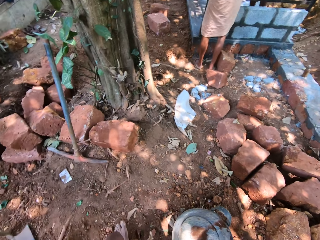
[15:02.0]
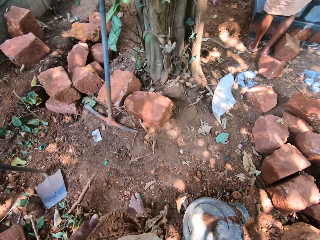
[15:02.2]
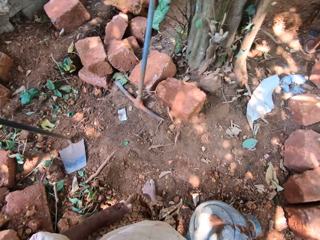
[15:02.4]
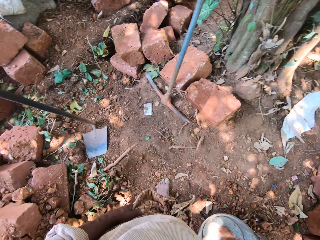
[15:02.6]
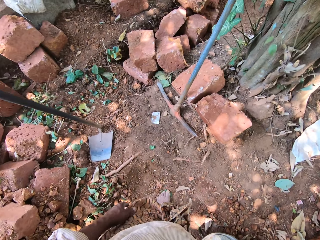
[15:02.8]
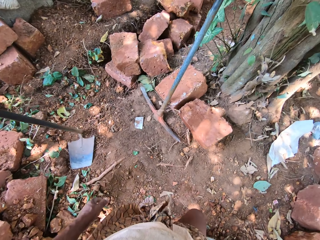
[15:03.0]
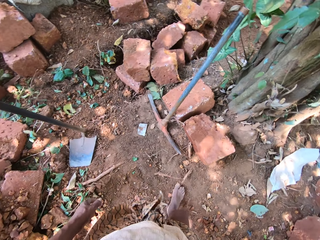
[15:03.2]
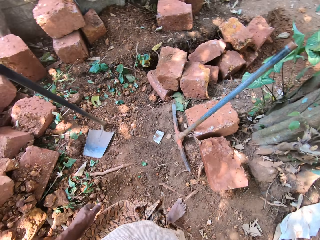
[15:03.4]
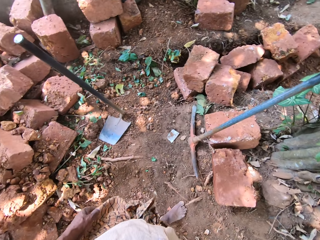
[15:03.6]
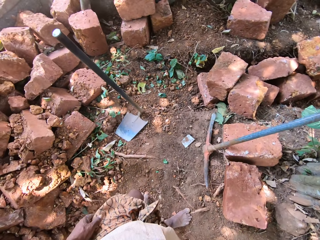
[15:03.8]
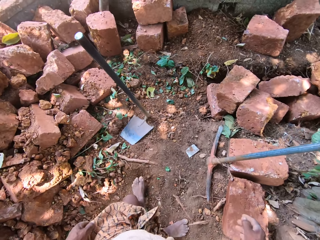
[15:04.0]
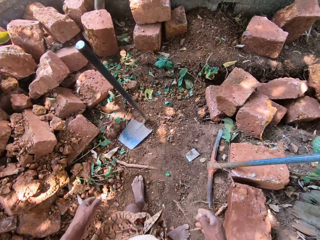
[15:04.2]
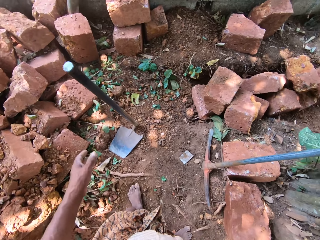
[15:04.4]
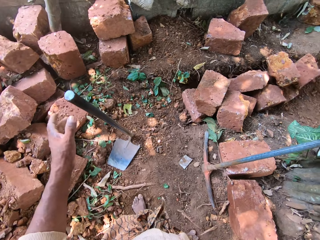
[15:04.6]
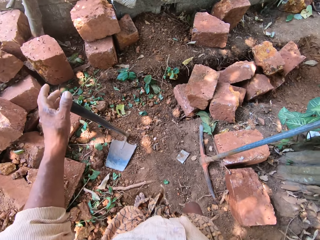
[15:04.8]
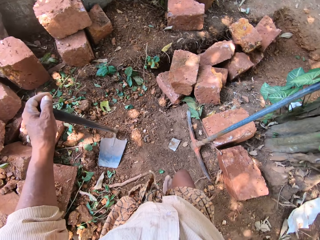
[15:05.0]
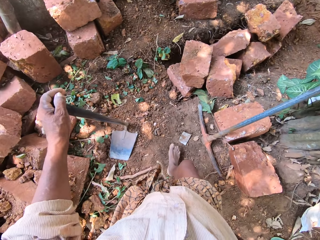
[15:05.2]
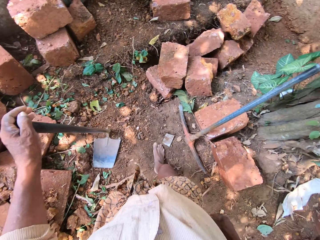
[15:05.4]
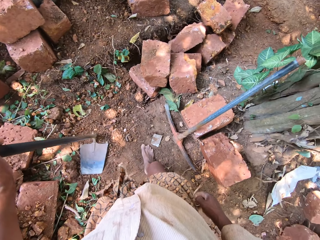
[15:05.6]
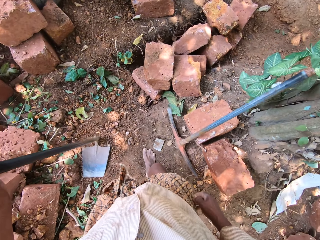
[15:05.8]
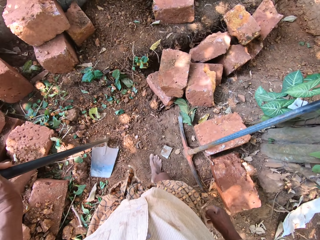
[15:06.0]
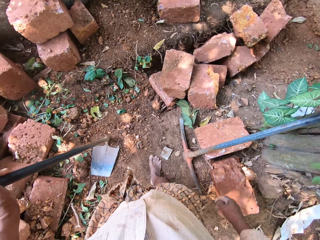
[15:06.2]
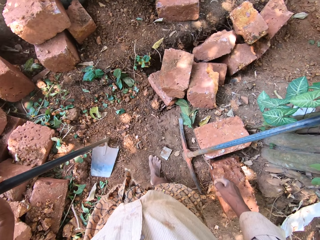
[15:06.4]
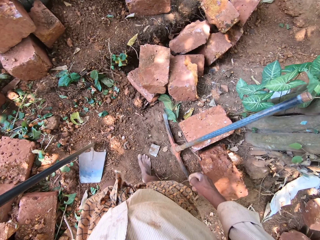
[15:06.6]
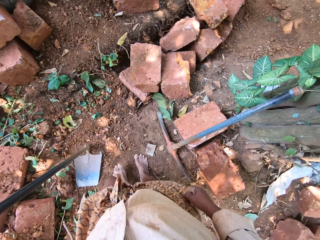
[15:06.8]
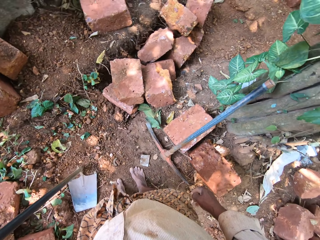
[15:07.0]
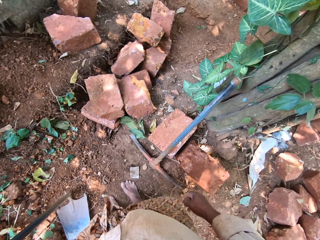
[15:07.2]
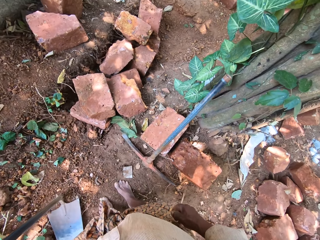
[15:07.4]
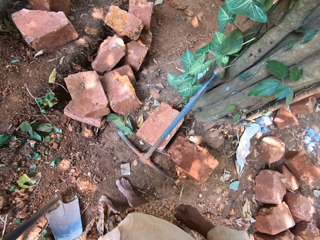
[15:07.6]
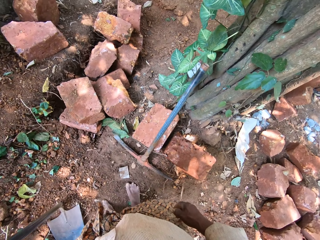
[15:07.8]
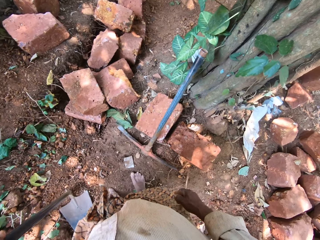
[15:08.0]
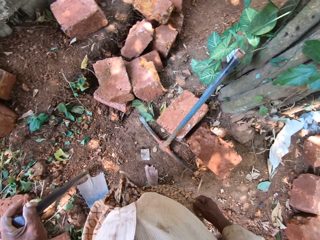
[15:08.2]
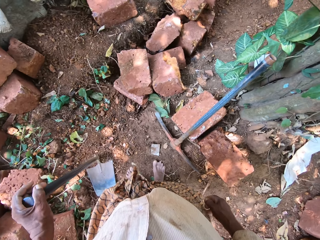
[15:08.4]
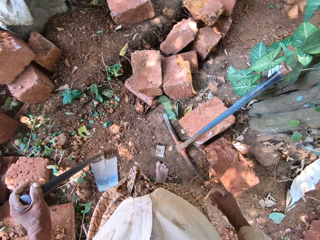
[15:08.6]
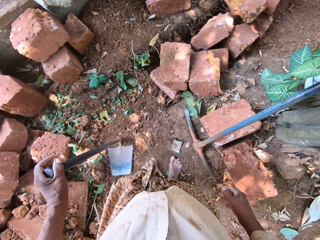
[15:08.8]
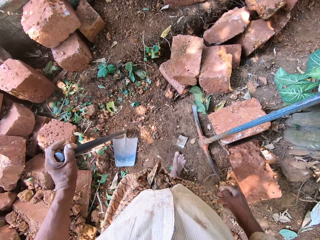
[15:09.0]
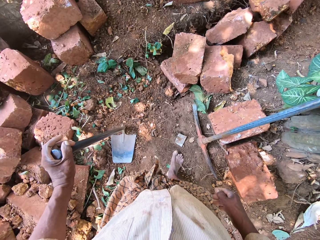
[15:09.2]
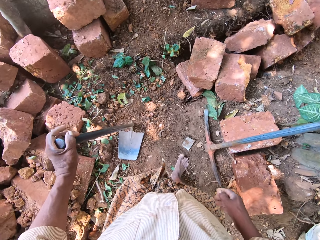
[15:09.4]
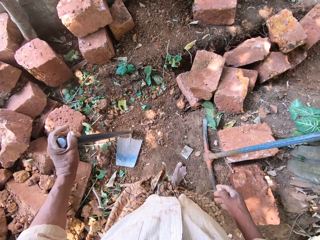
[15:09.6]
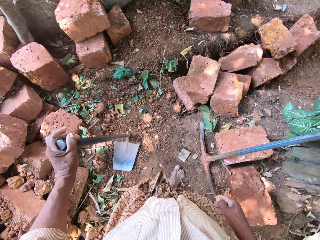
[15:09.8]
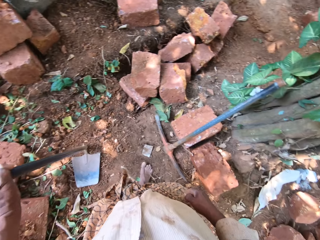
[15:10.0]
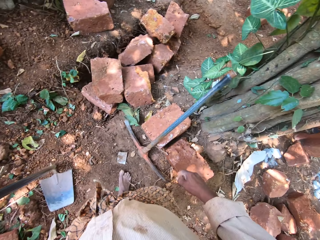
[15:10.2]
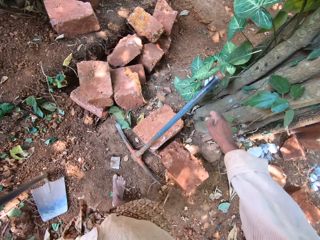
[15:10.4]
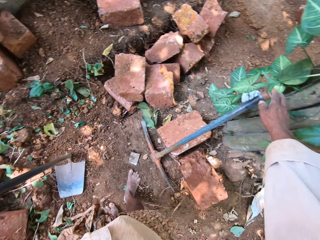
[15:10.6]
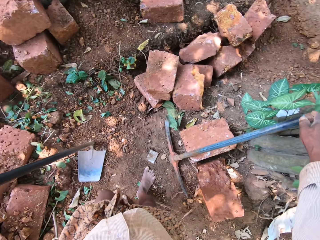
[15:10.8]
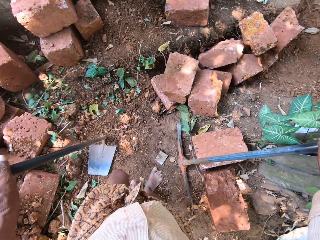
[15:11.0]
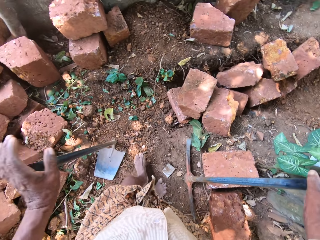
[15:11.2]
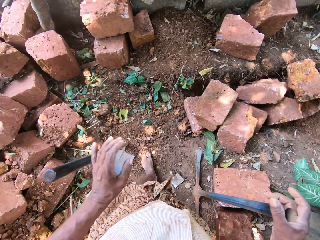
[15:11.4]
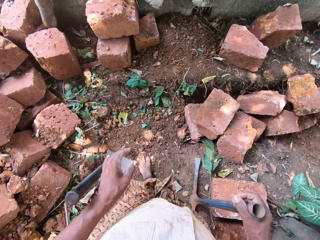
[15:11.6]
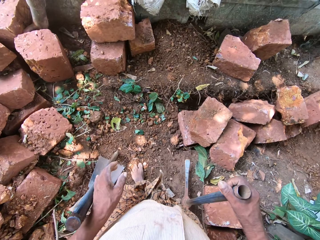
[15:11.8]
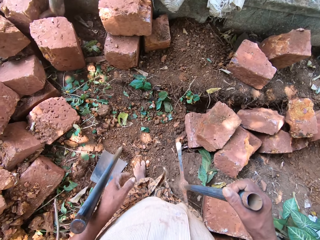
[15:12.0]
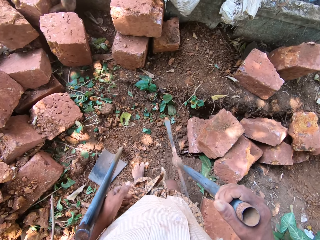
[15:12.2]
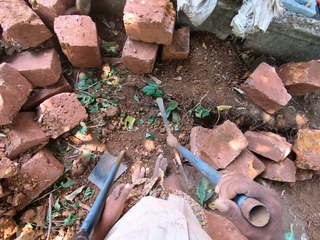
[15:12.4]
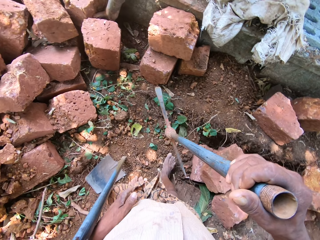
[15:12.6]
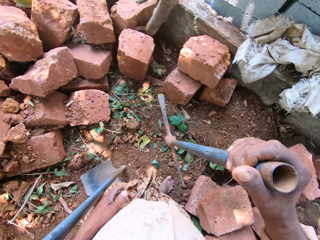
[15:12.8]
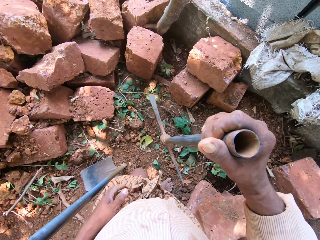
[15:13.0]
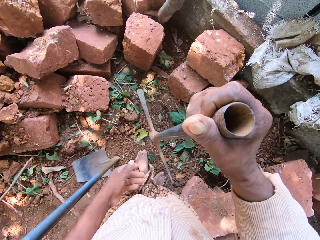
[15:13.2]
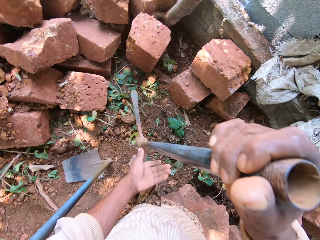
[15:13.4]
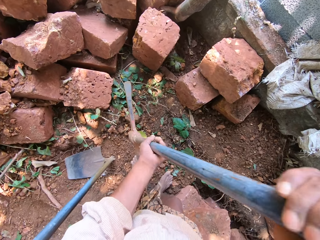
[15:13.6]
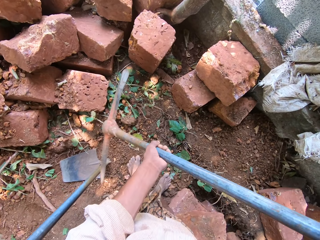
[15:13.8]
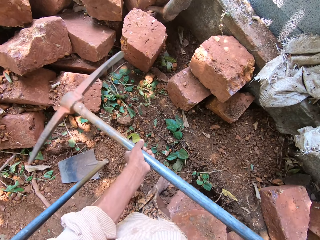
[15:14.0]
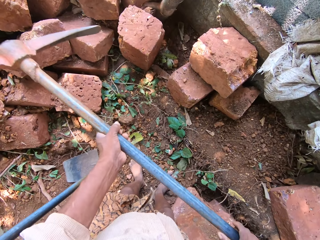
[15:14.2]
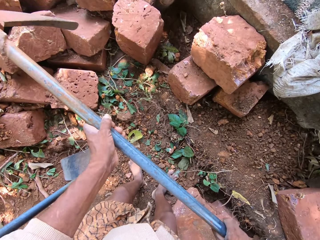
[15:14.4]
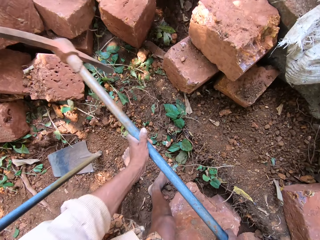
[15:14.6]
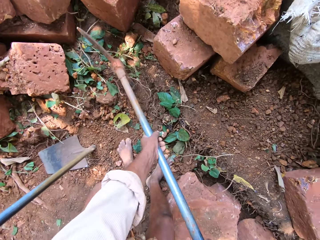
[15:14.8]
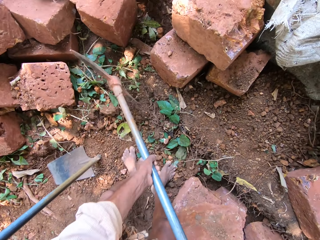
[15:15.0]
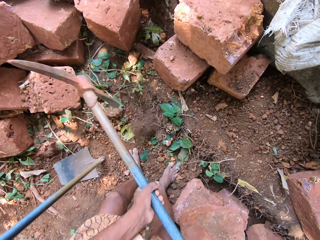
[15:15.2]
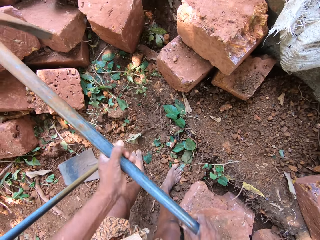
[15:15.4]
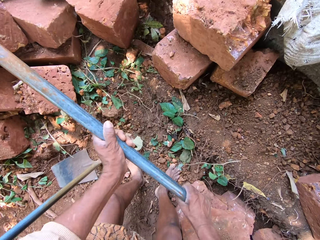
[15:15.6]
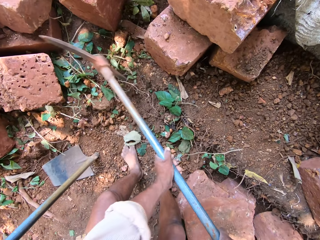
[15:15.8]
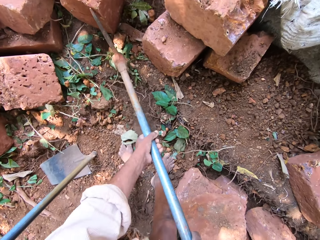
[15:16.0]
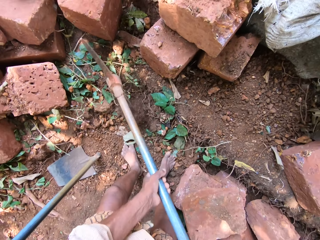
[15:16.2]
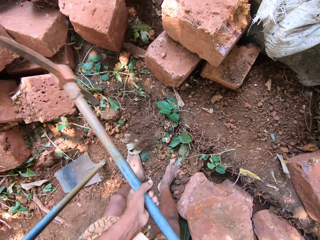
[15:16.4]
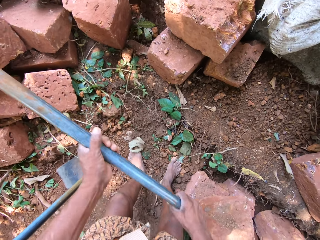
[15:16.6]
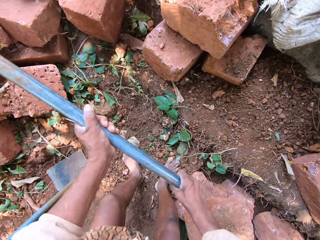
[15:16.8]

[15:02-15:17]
The camera wearer places his left hand on the hoe on the ground. He picks up a pickaxe on the ground with his right hand. He holds the pickaxe with both hands. He digs the ground with the pickaxe in his hands.

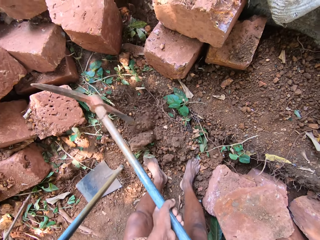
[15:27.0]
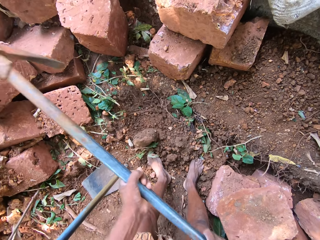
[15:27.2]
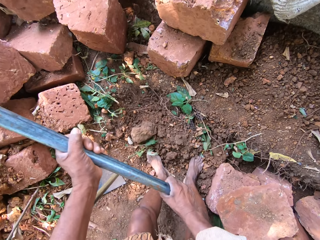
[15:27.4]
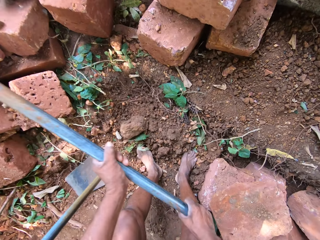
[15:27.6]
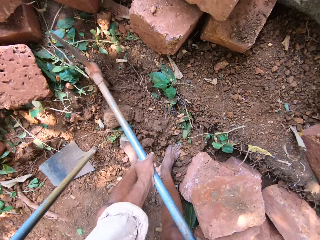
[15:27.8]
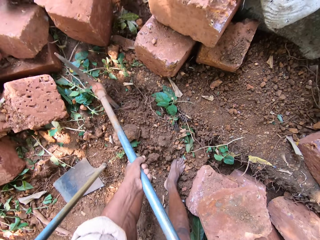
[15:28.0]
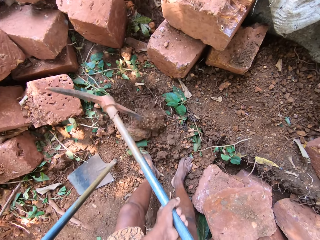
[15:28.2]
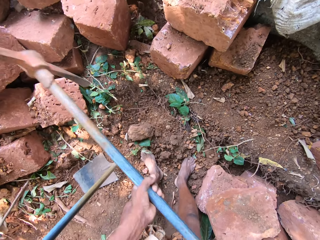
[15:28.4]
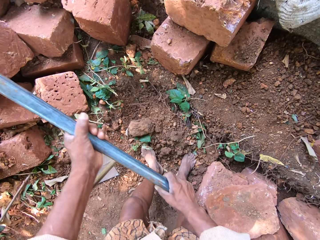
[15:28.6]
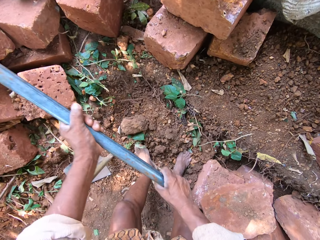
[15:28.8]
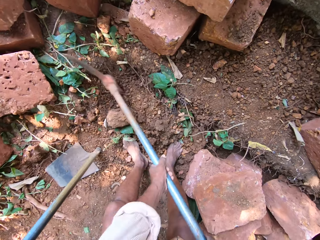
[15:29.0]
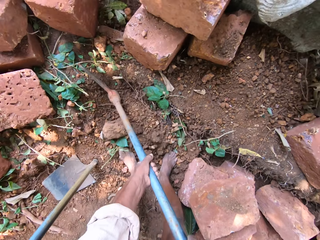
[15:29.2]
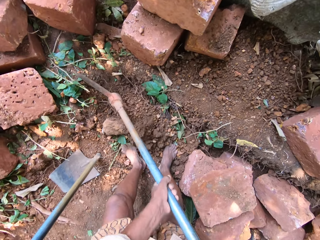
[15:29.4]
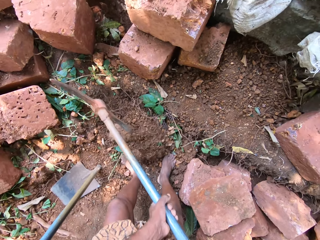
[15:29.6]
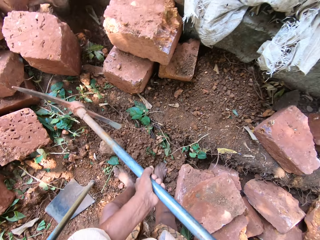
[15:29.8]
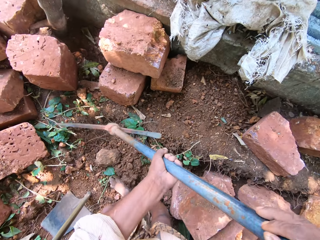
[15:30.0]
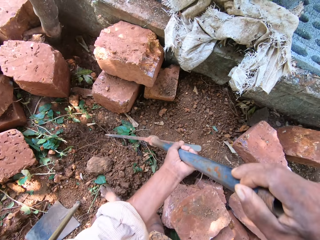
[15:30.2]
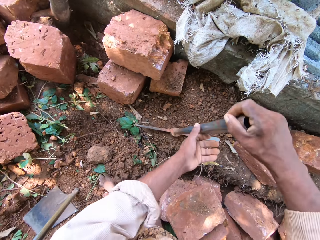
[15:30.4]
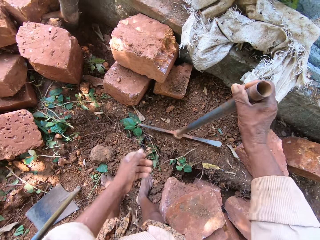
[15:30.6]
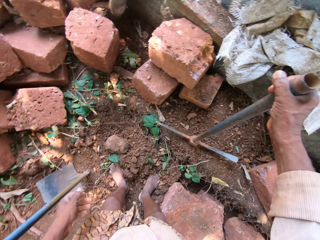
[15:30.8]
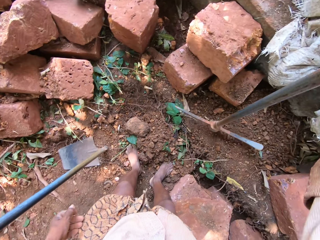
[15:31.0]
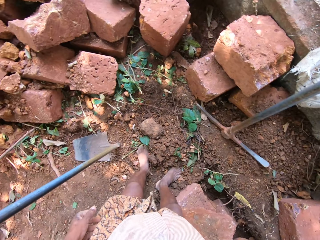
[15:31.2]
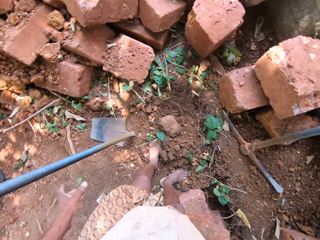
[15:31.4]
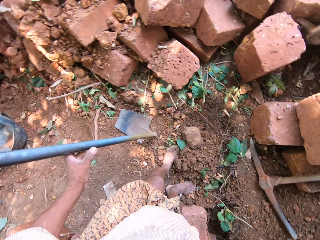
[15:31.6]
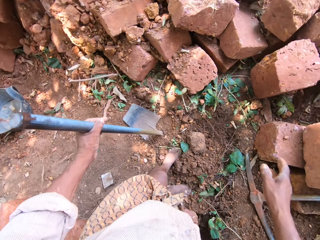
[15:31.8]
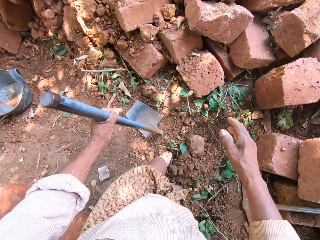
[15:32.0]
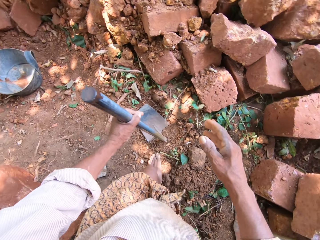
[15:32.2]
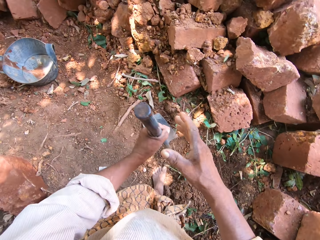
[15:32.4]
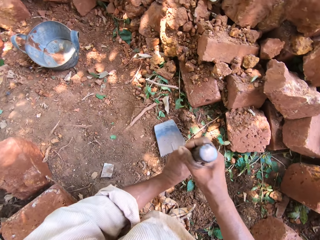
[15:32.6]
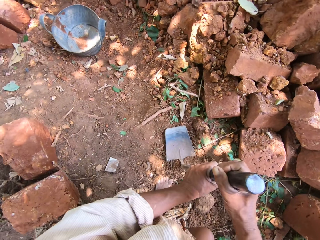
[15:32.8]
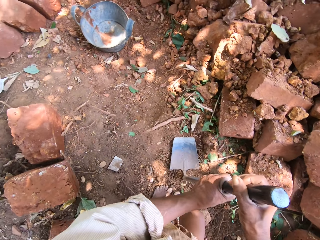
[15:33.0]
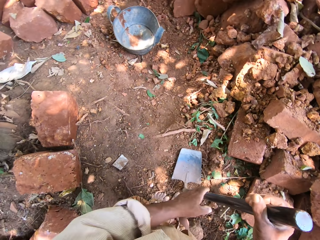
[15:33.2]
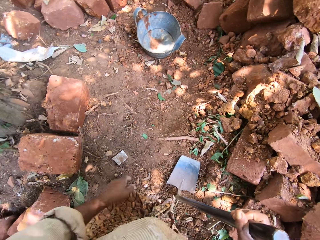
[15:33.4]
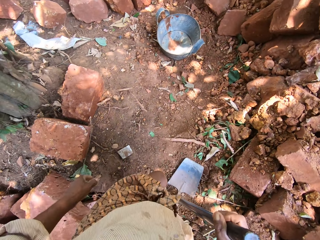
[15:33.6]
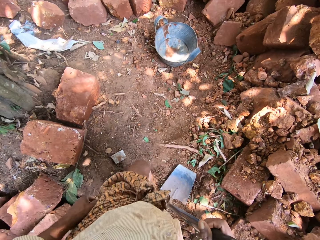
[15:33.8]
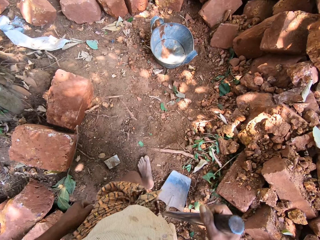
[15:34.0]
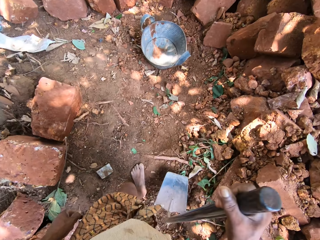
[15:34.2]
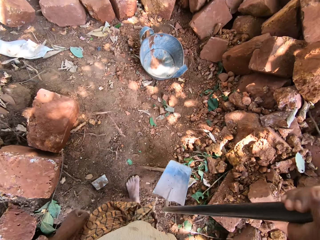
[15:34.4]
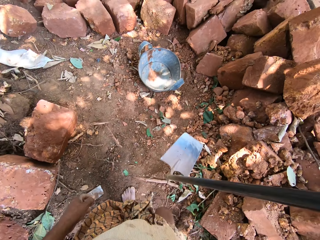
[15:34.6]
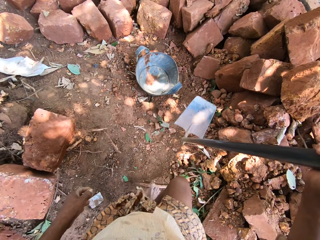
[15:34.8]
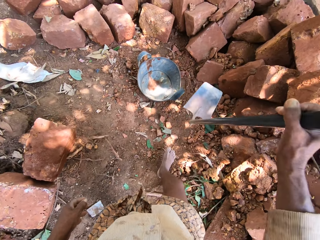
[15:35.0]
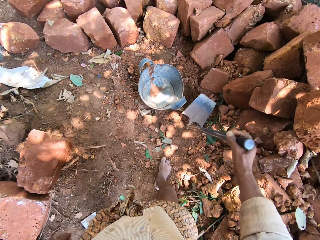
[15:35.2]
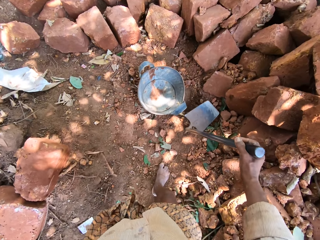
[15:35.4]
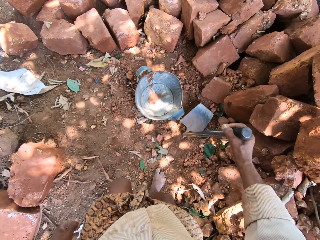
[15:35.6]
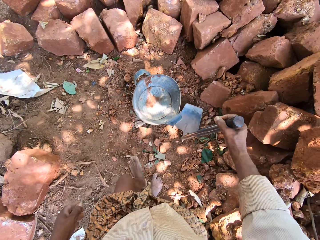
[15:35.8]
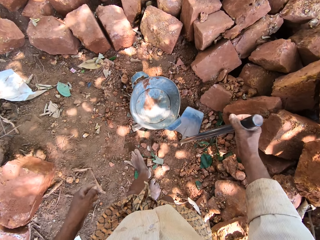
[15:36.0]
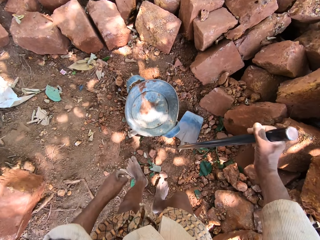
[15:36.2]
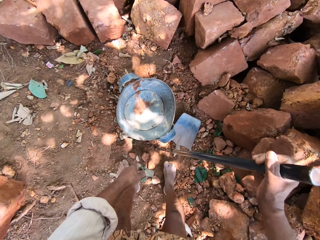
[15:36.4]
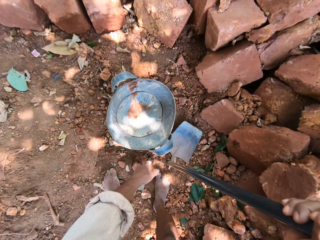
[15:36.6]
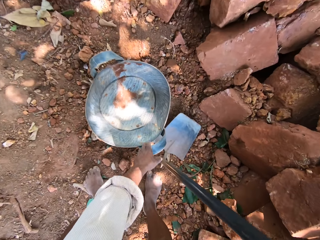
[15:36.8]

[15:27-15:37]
The camera wearer drops the pickaxe on the ground with his right hand. He holds the hoe on the ground with his left hand. He takes the hoe. He holds the hoe on the ground with his right hand. He moves the hoe on the ground with his right hand. He walks on the construction ground.
